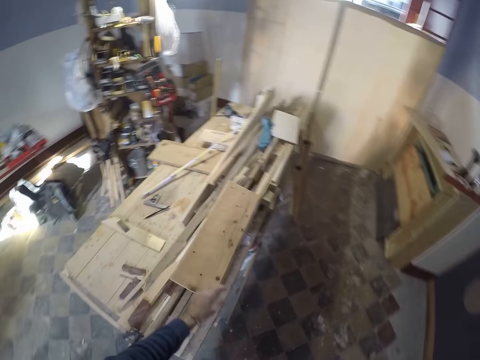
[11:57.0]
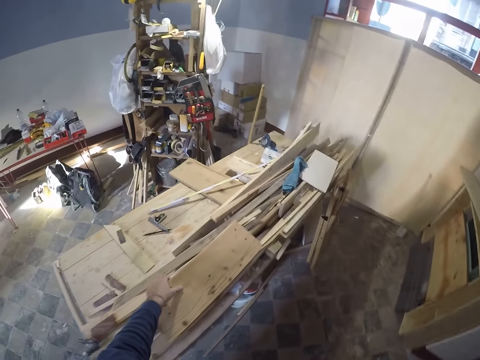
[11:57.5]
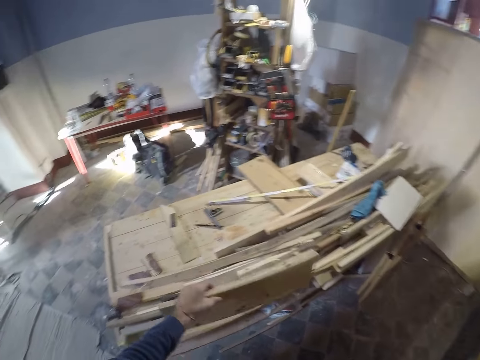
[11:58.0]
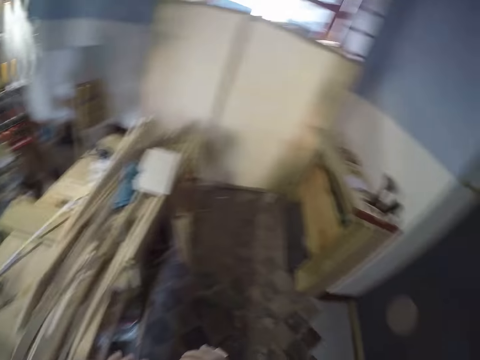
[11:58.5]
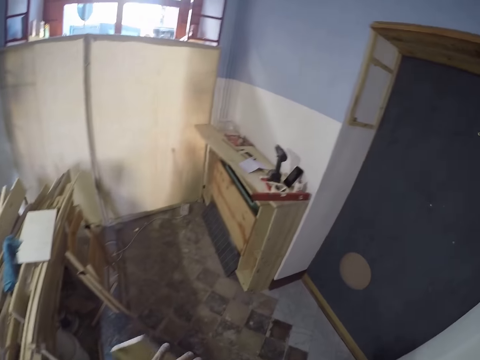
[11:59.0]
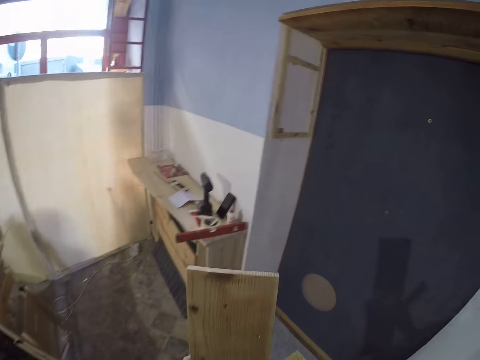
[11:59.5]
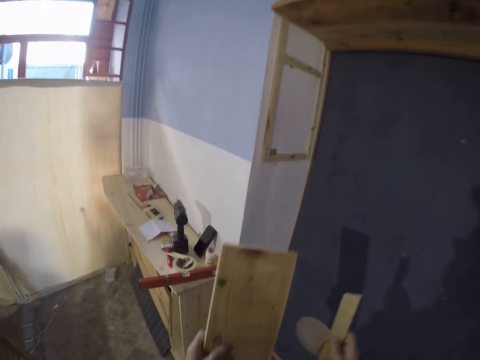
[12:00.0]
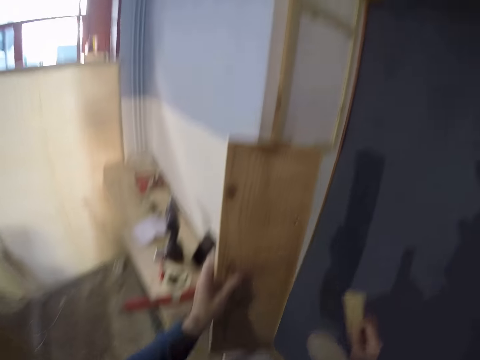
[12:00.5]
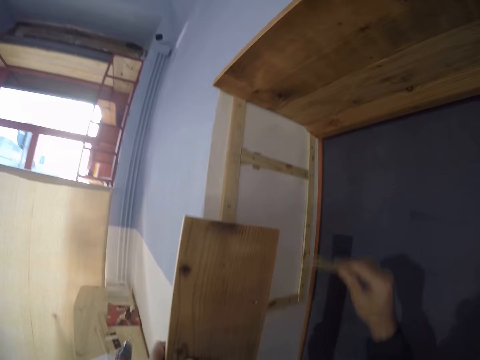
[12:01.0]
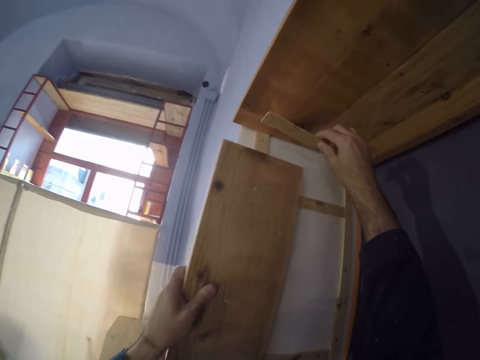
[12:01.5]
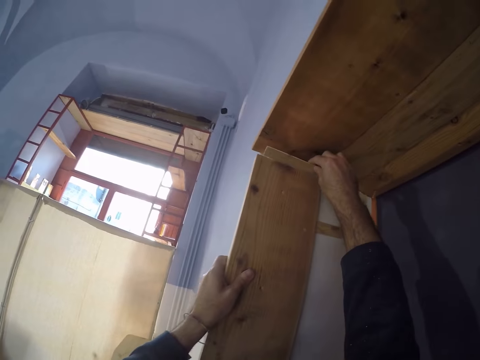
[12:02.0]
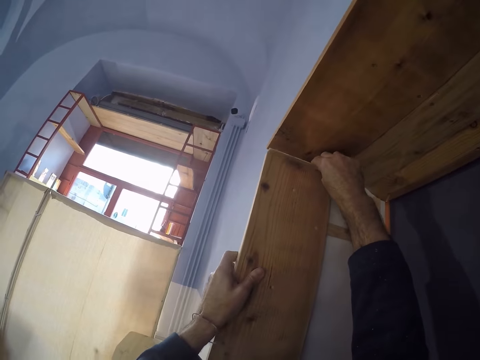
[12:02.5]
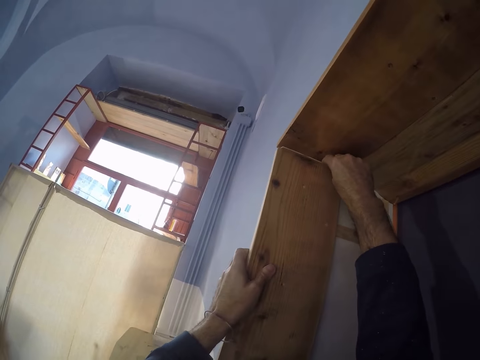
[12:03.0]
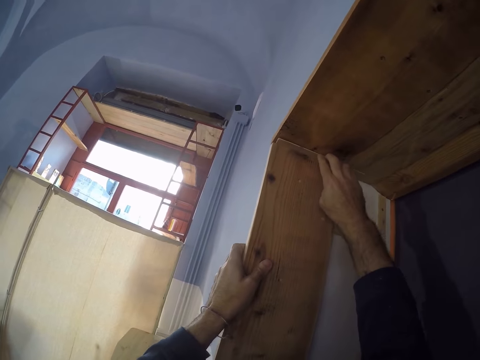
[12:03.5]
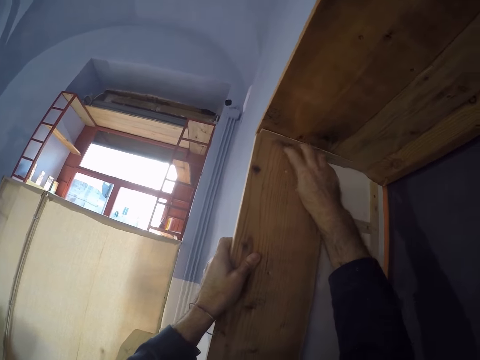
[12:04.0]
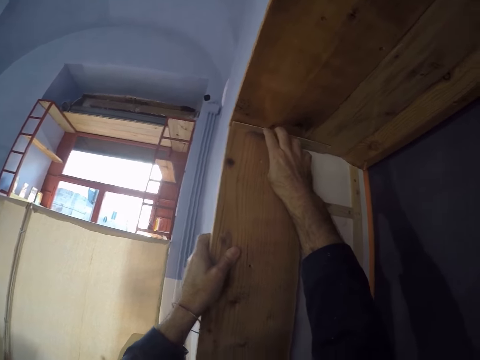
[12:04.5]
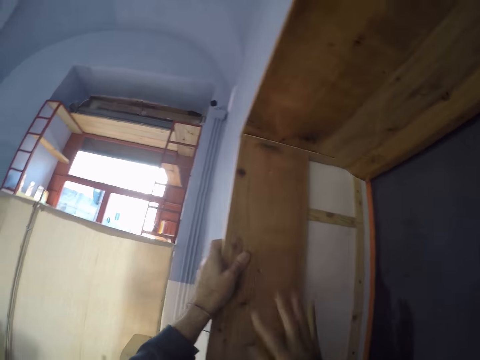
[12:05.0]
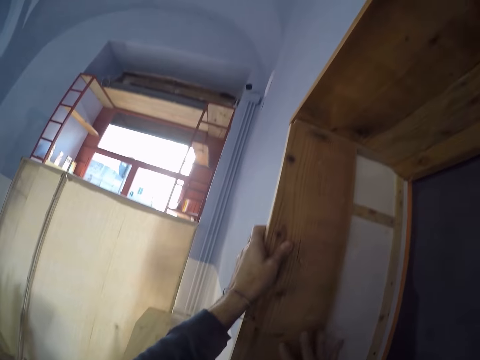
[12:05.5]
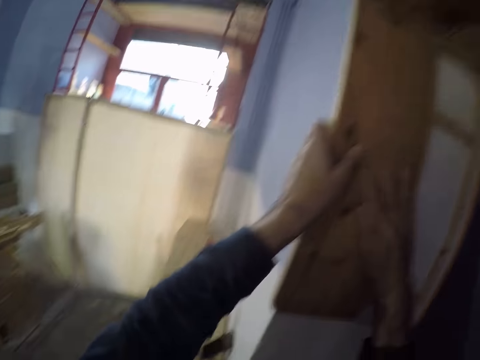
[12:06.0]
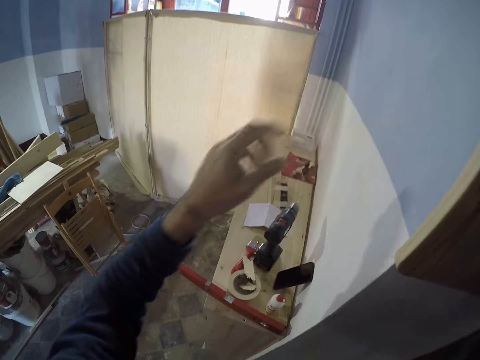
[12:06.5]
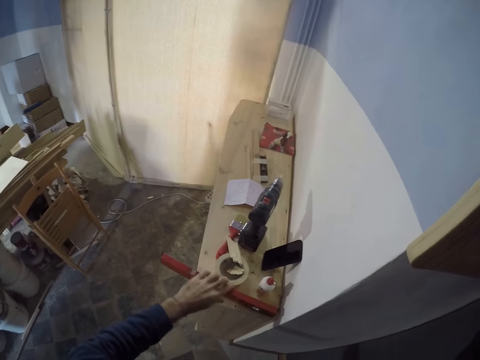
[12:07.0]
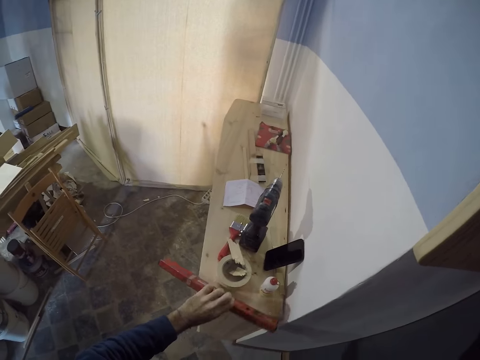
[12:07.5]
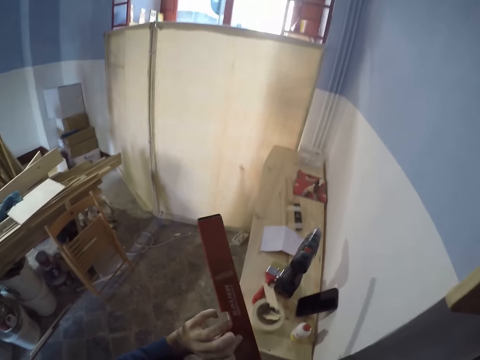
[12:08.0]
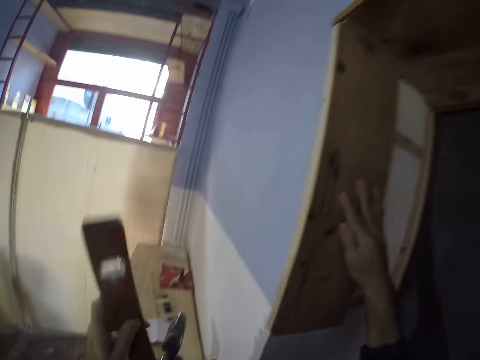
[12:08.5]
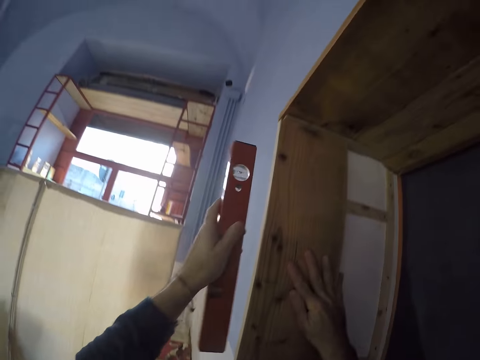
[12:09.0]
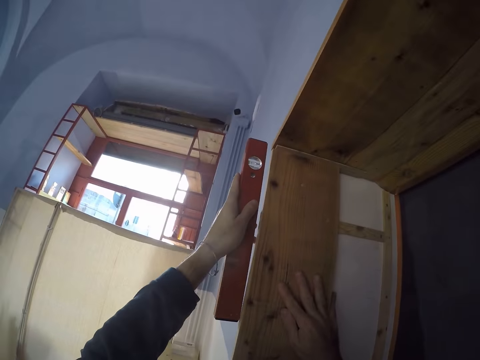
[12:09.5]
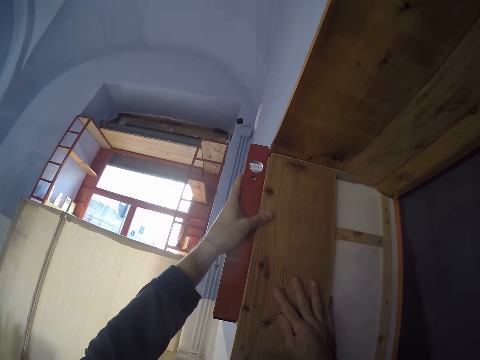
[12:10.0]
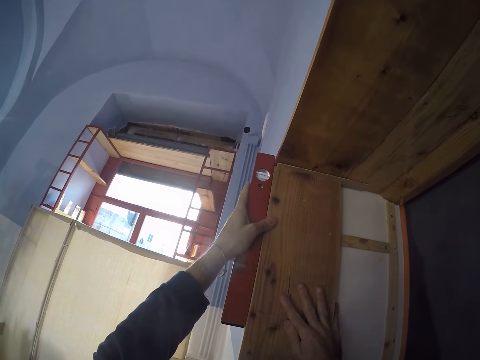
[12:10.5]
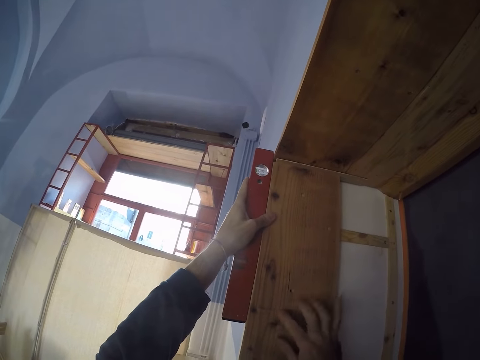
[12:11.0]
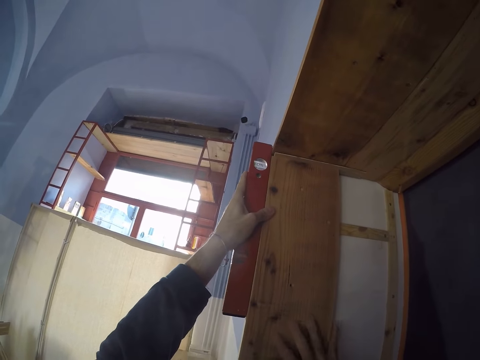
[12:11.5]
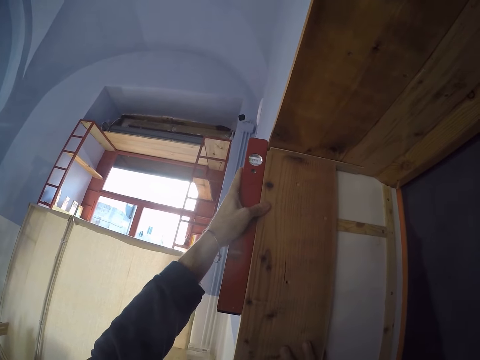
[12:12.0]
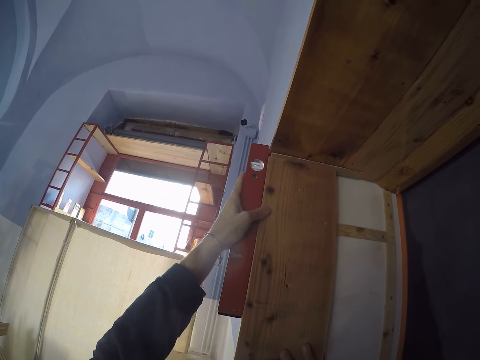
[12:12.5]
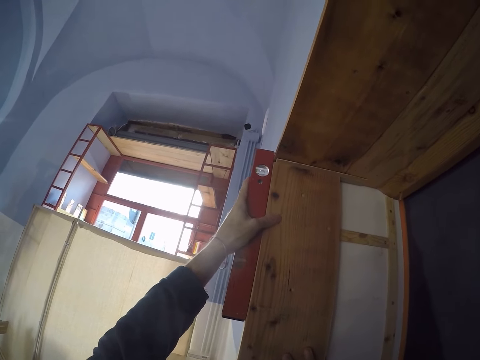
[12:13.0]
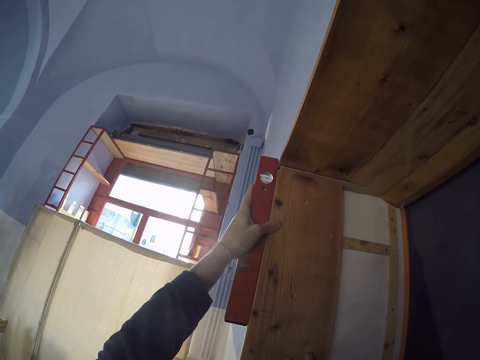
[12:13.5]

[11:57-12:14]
The camera wearer picks up the piece of wood from the table with his left hand. He walks. He places the piece of wood on the door frame with his left hand. He places the small piece of wood on the door frame with his right hand. He holds the piece of wood on the door frame with his right hand. He picks up the plumb line from the table with his left hand. He places the plumb line on the piece of wood with his left hand.

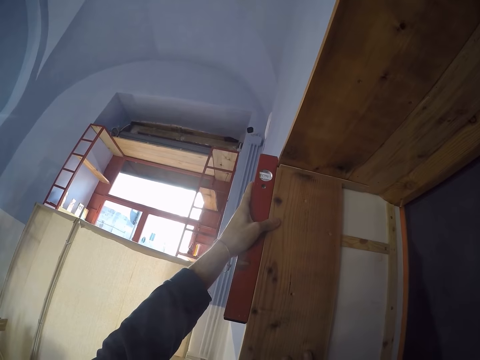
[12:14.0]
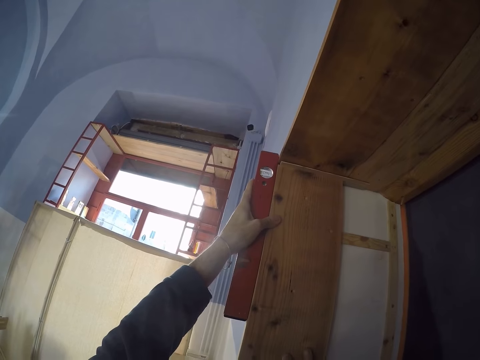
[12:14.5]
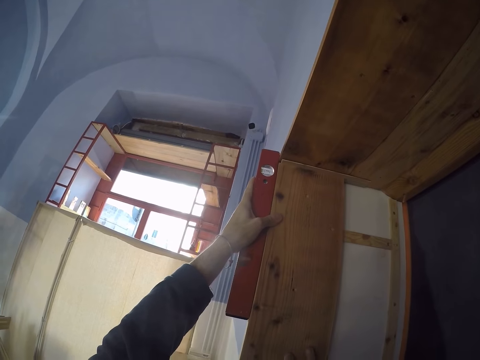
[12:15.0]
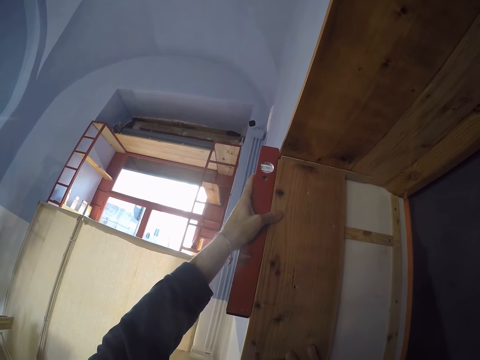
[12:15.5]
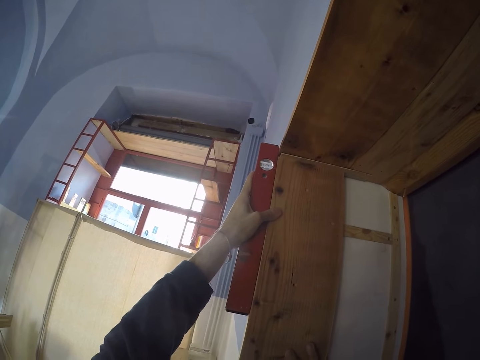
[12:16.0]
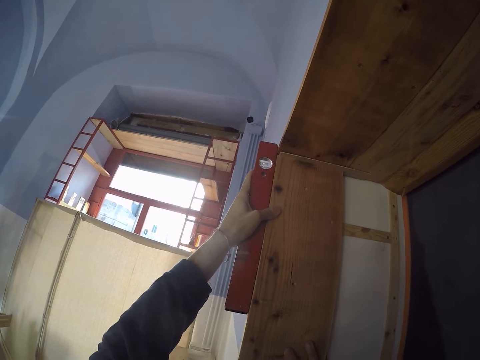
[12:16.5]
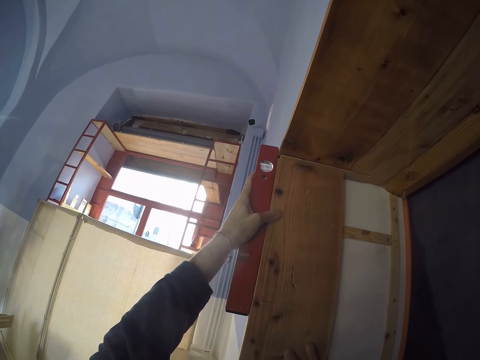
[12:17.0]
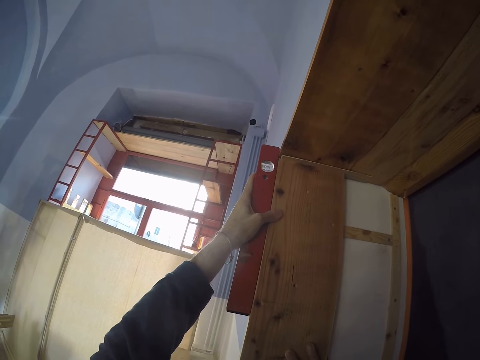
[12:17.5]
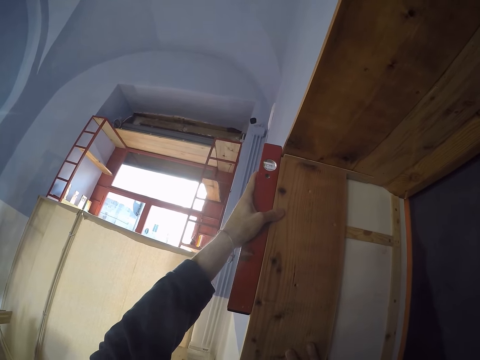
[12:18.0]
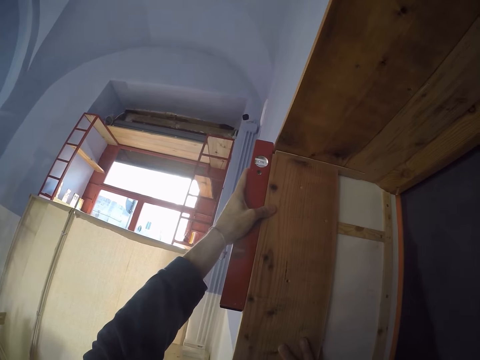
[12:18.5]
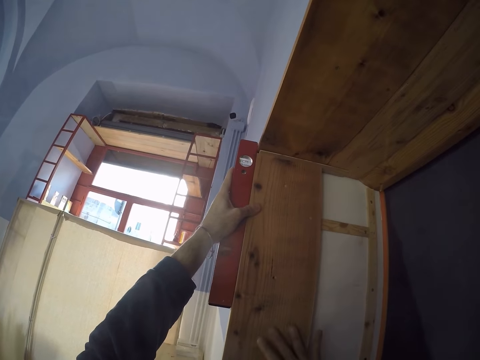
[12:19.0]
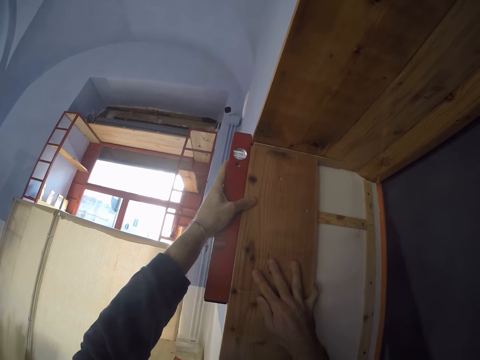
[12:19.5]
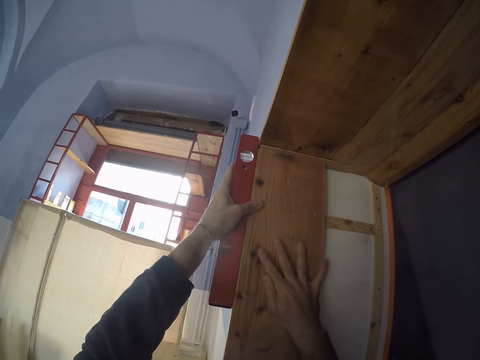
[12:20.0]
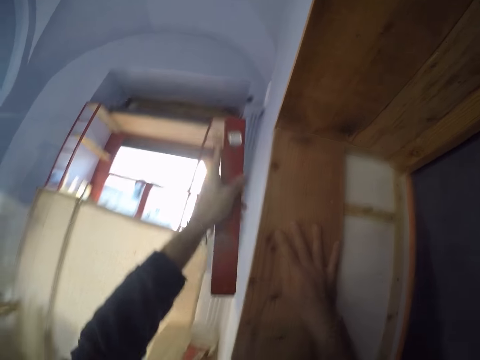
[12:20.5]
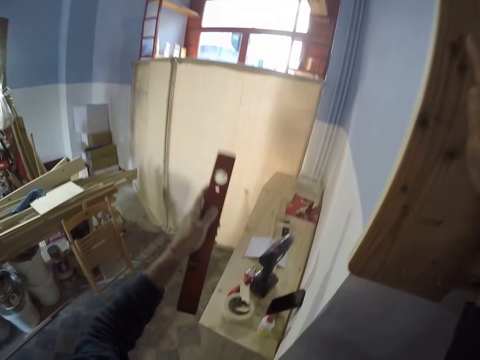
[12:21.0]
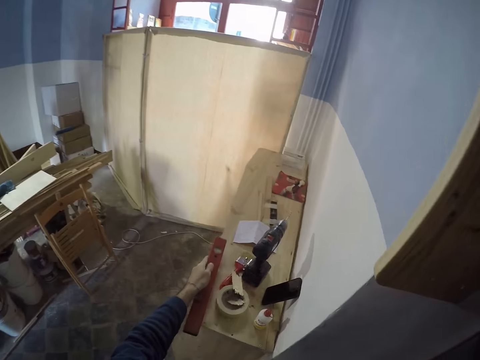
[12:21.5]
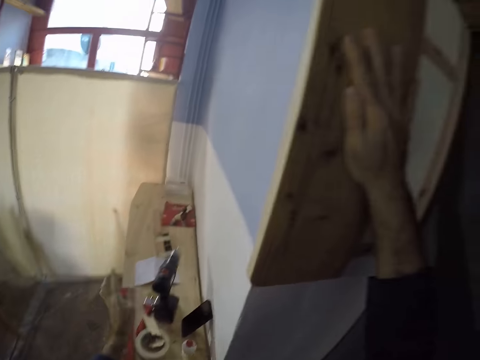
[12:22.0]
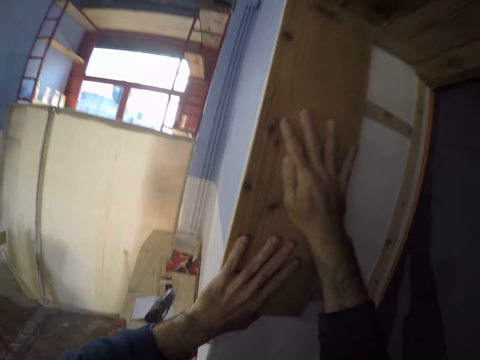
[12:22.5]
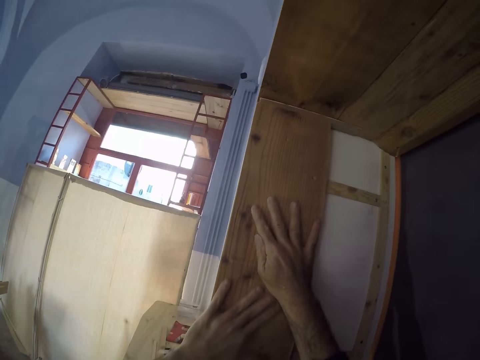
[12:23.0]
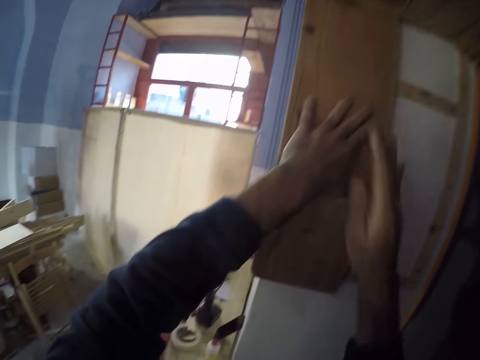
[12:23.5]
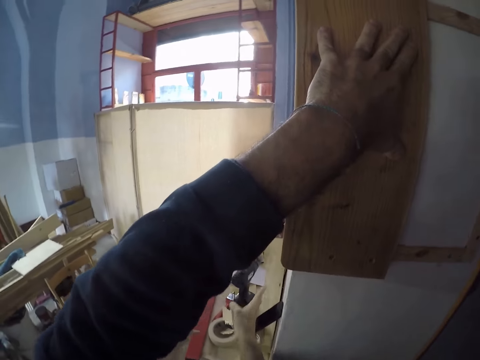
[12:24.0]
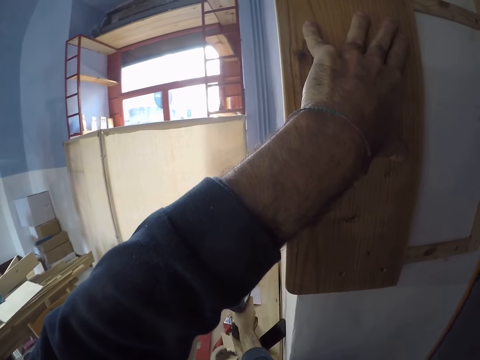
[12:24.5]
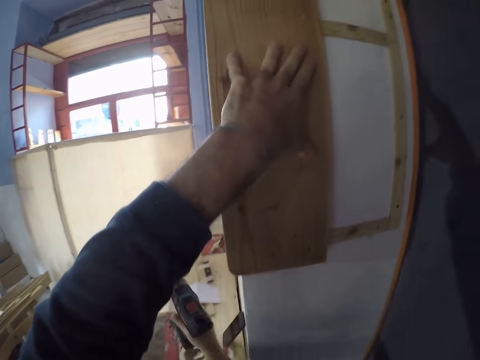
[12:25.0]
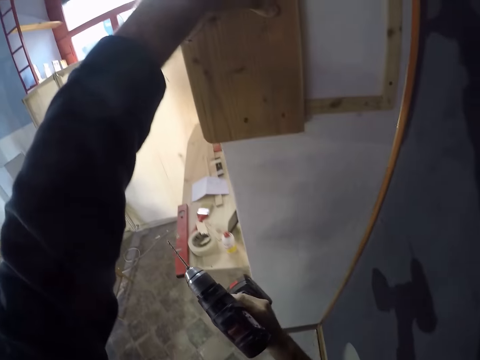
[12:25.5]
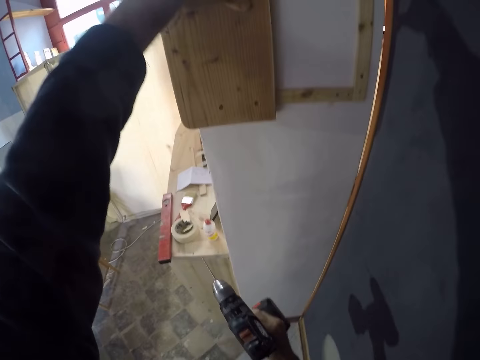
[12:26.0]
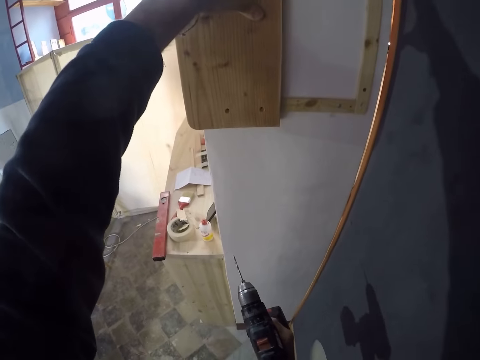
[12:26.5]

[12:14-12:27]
The camera wearer places the plumb line on the table with his left hand. He holds the piece of wood on the door frame with his left hand. He picks up the drill driver from the table with his right hand.
